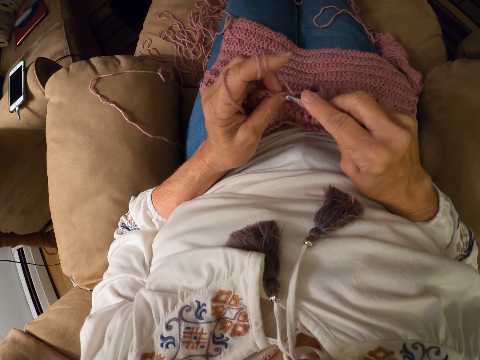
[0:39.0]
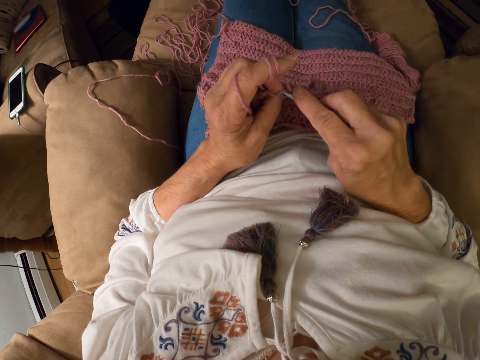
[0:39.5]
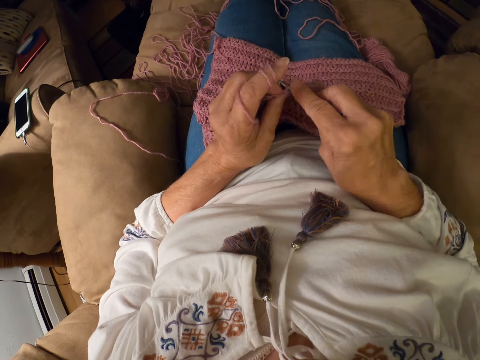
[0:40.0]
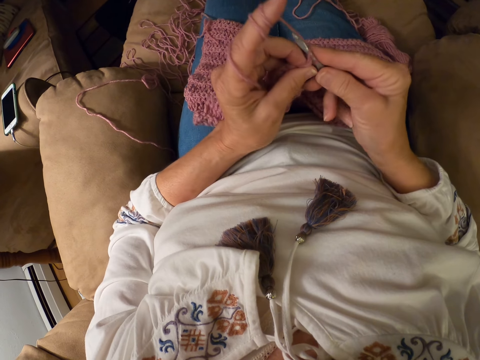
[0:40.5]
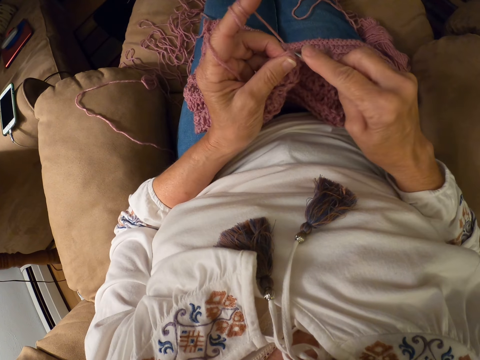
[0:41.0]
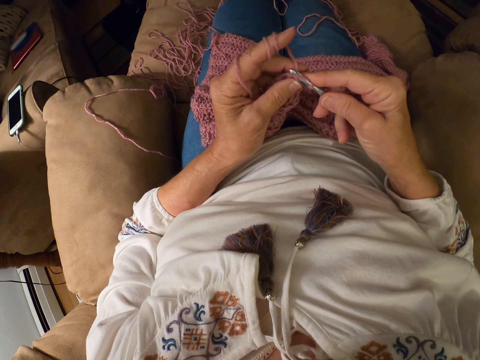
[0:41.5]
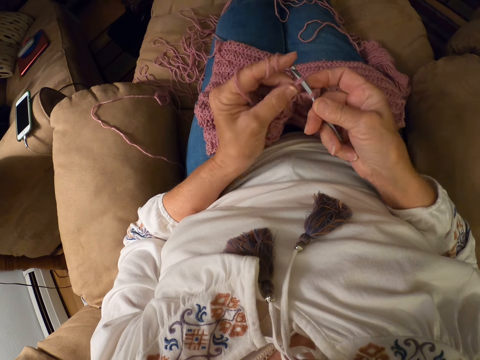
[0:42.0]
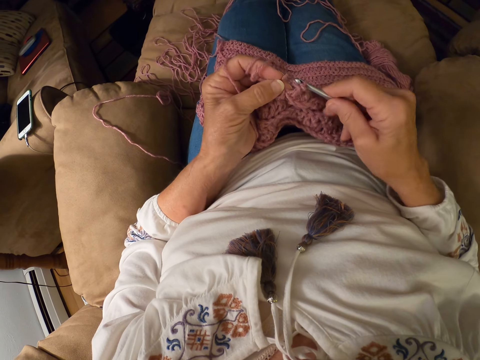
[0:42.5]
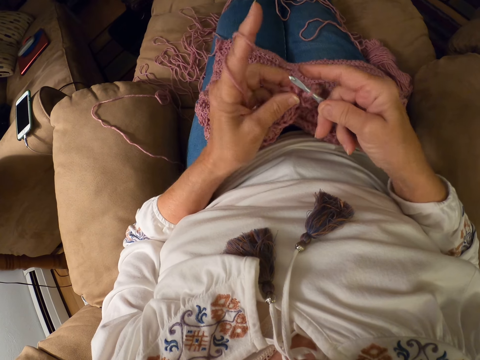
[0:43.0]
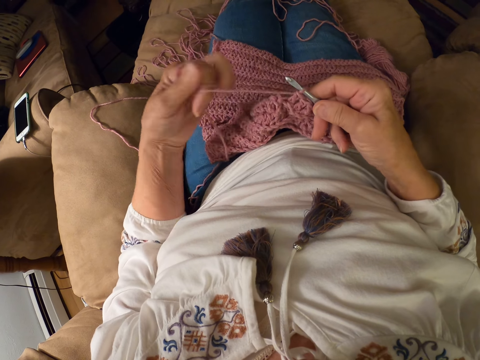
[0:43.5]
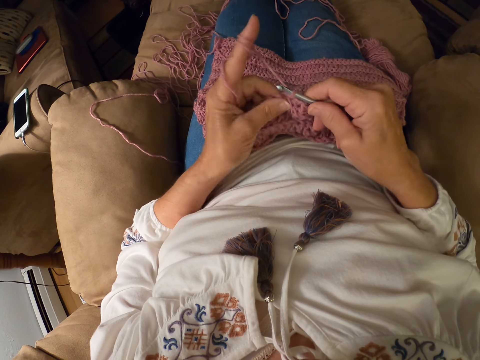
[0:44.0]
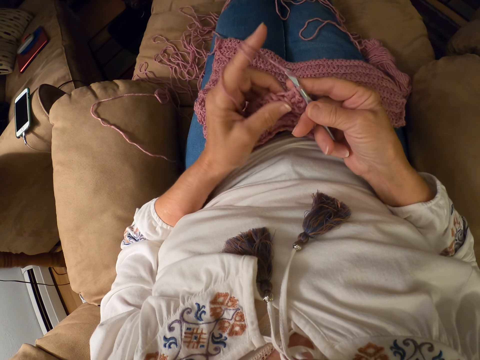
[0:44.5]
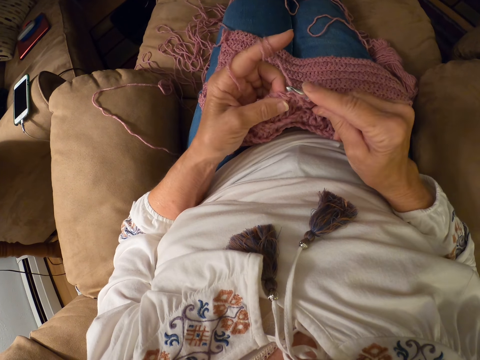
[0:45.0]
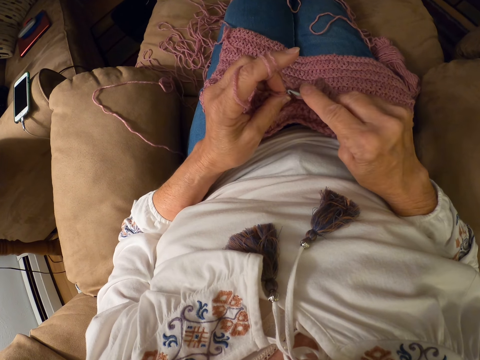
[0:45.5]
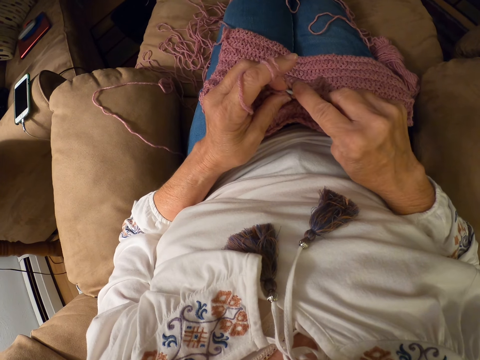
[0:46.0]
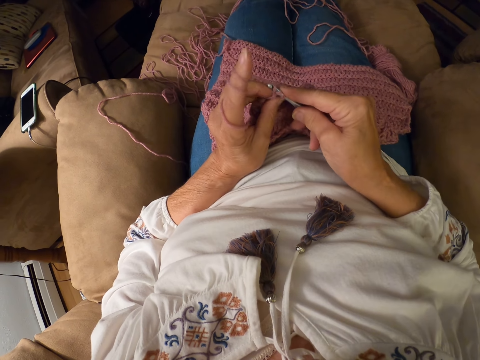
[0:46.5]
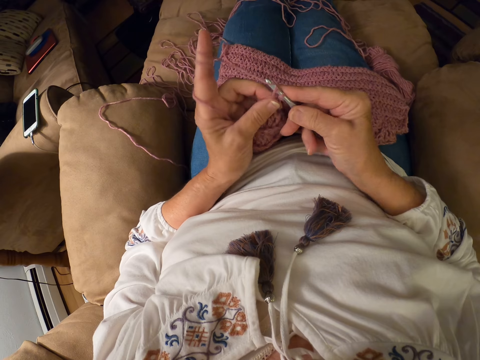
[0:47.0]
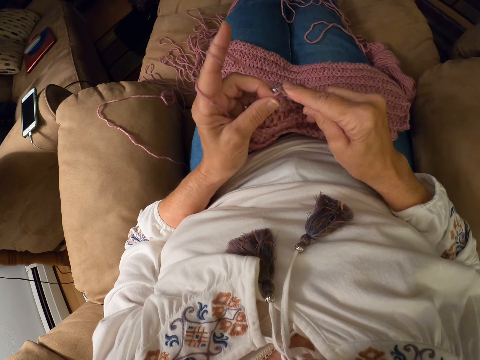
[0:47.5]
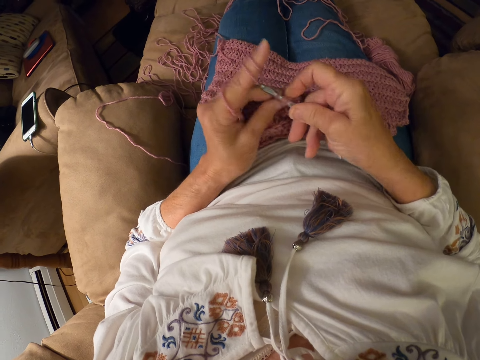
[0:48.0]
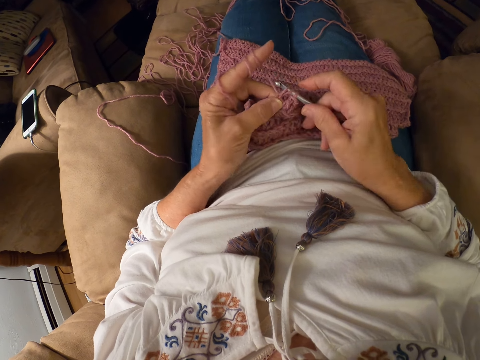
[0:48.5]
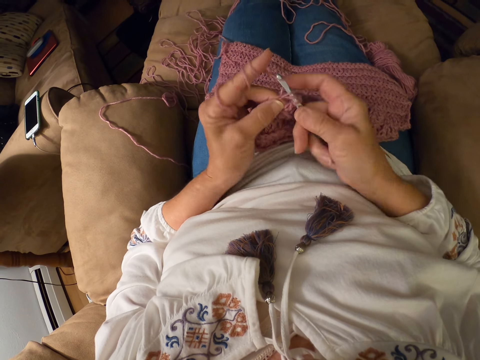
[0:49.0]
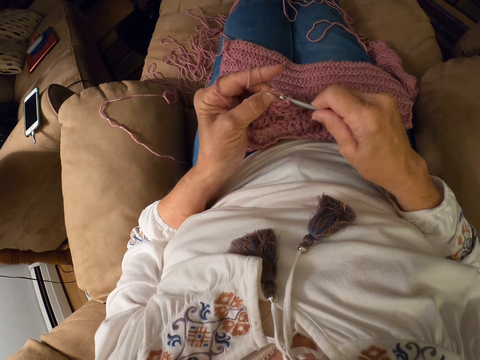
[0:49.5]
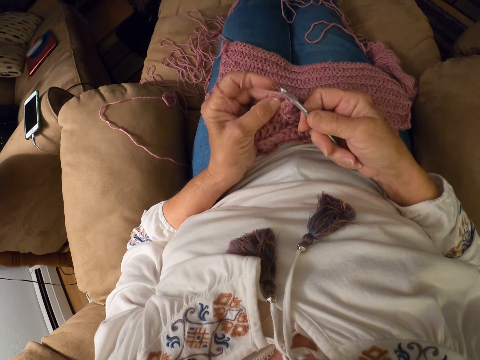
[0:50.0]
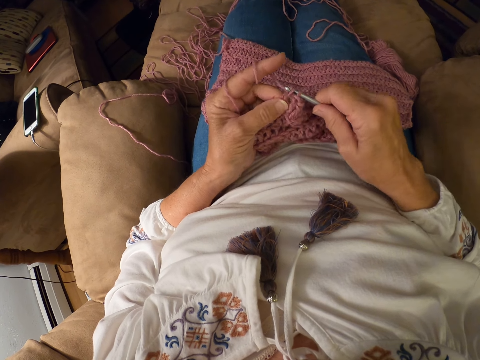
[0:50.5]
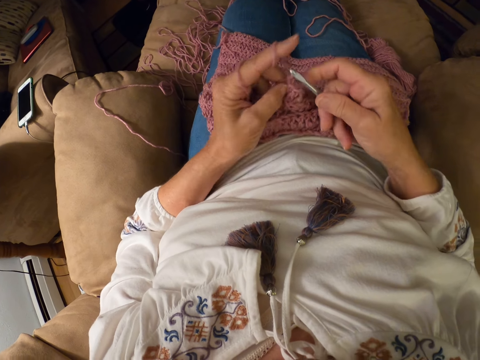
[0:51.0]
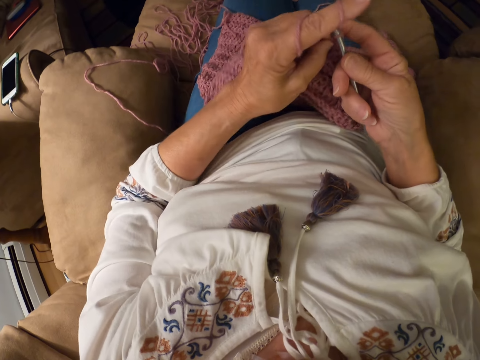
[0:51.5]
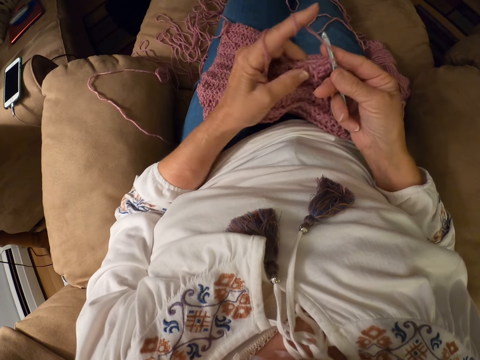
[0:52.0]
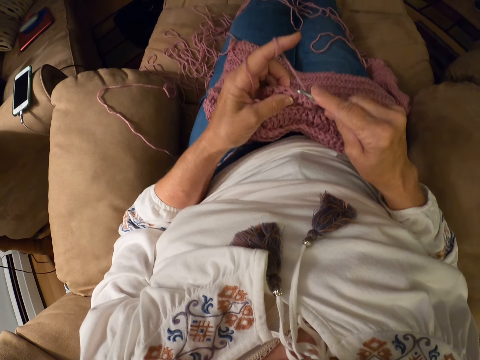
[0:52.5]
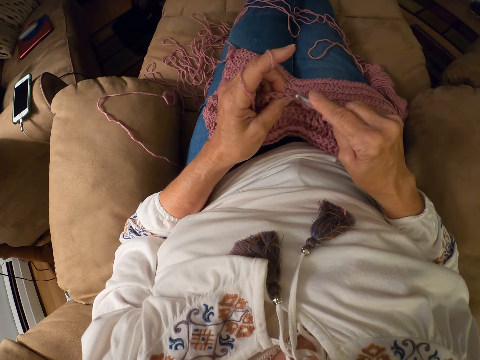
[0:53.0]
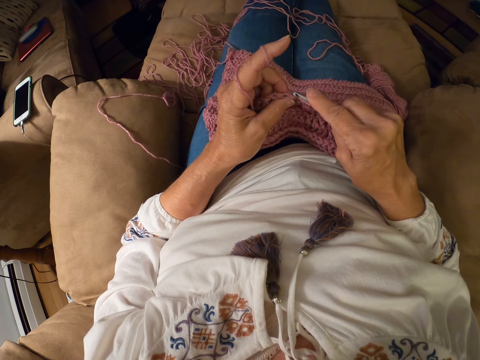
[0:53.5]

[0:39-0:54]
The camera wearer rolls the yarn around her left index finger. She crochets with the yarn.

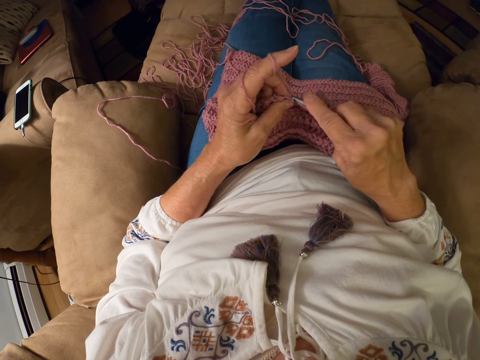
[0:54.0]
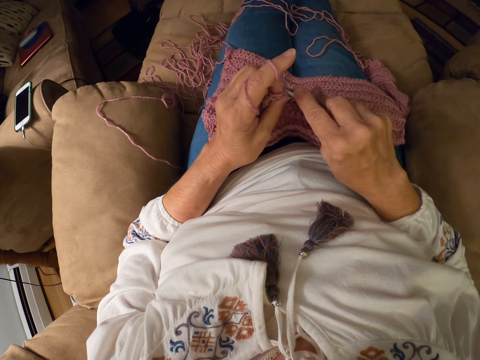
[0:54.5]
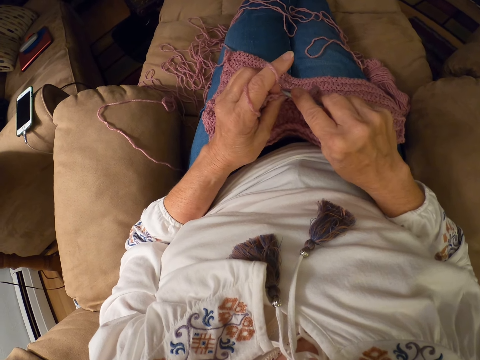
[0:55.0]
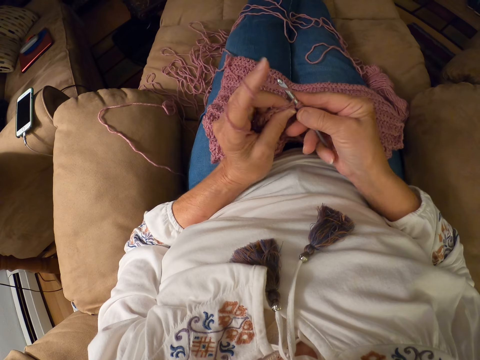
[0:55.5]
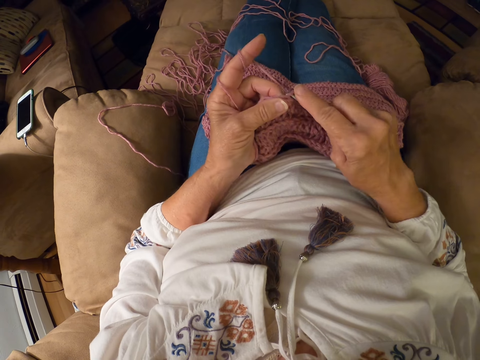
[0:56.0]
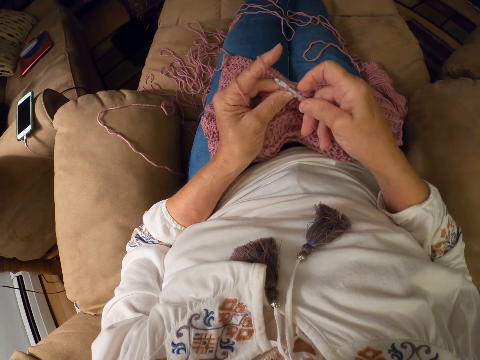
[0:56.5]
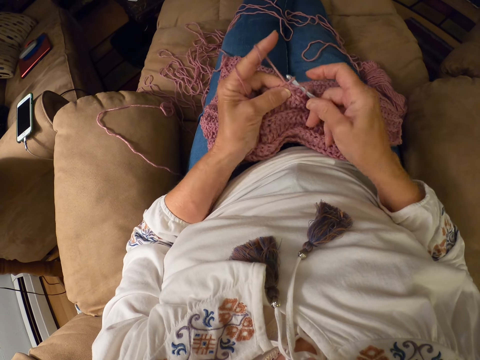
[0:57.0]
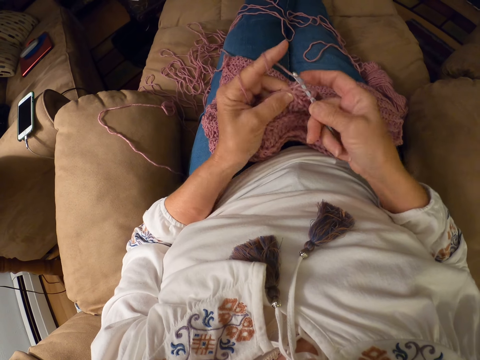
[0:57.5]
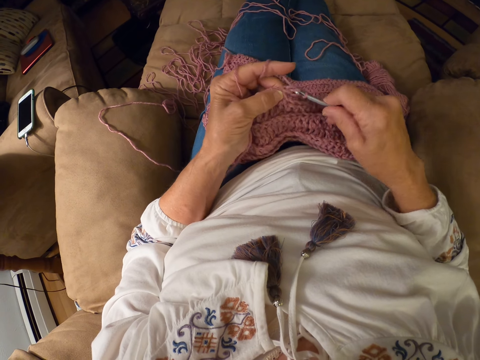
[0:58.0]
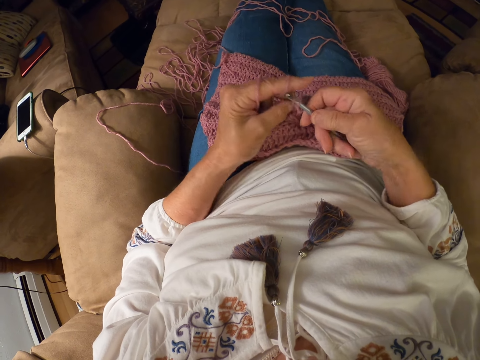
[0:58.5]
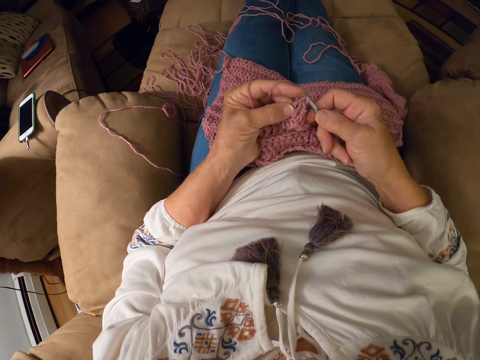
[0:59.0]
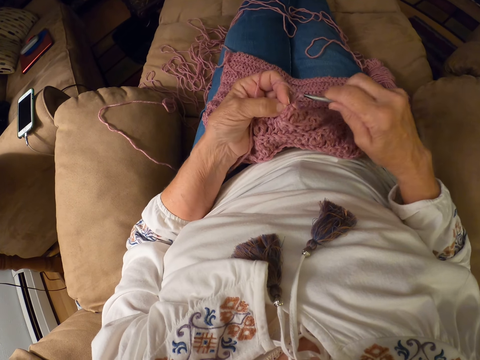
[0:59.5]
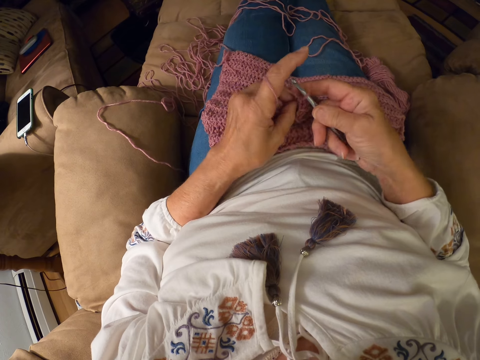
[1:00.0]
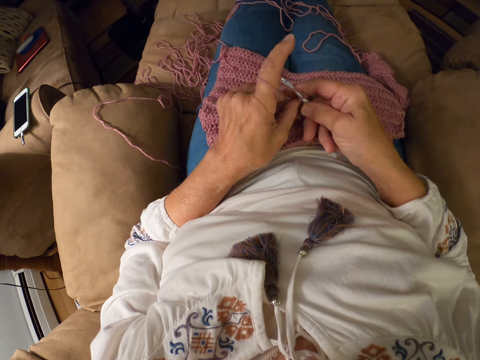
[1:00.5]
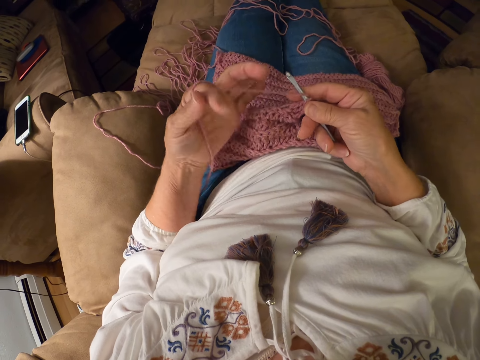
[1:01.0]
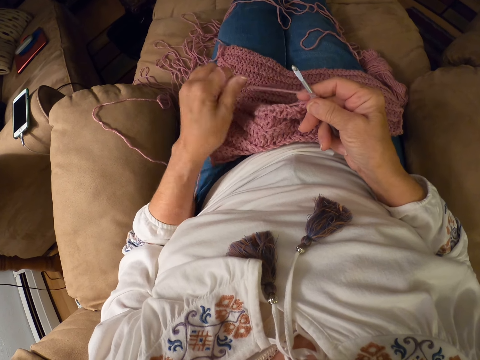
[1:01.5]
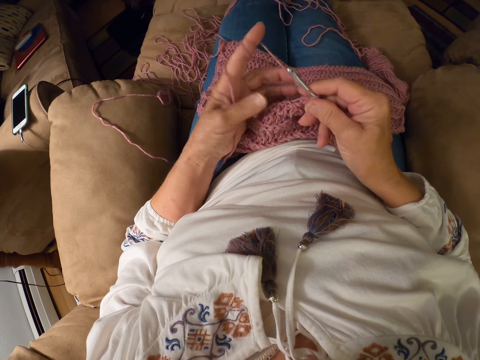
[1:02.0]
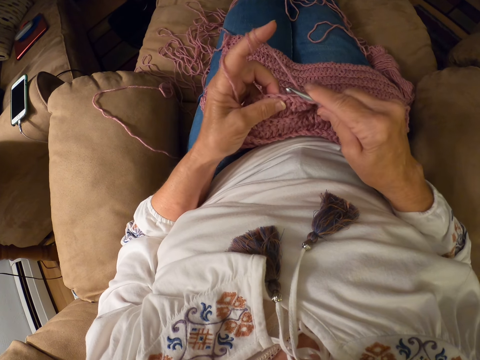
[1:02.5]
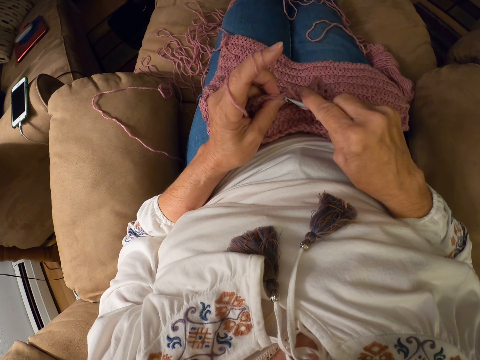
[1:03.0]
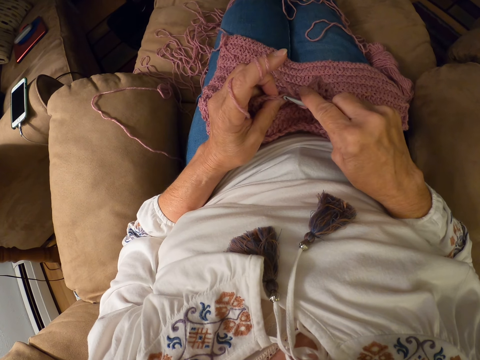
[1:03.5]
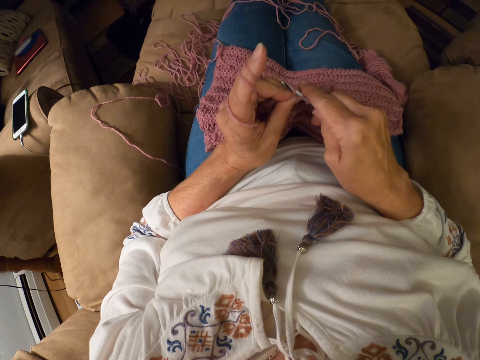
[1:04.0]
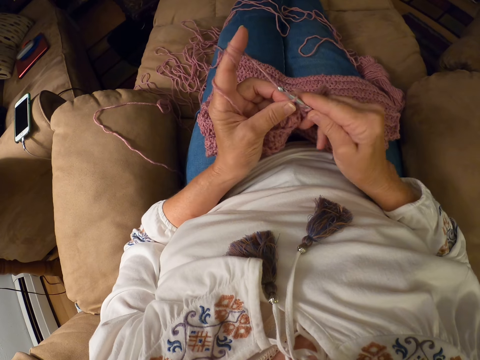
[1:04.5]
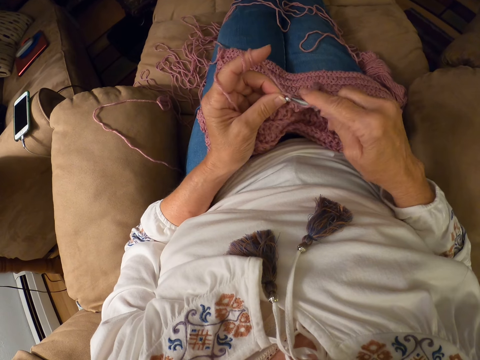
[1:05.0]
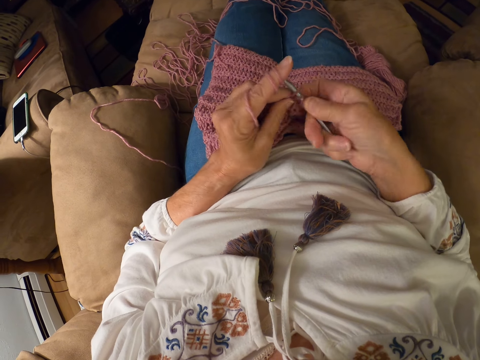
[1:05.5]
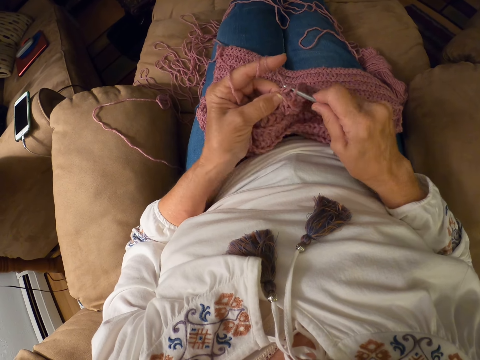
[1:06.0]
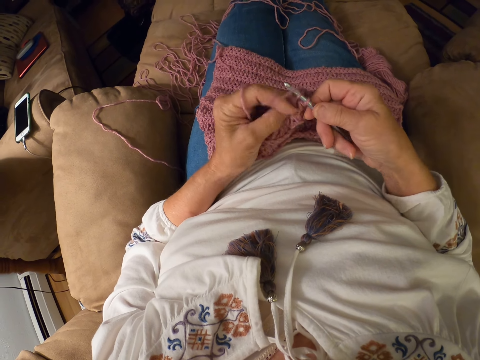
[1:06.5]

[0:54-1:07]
The camera wearer rolls the yarn around her left index finger. She crochets with the yarn.
